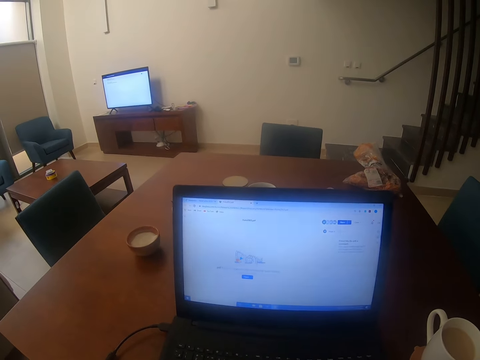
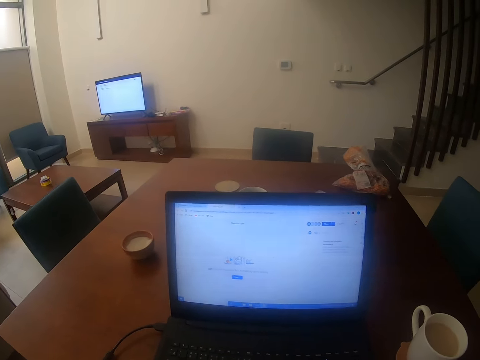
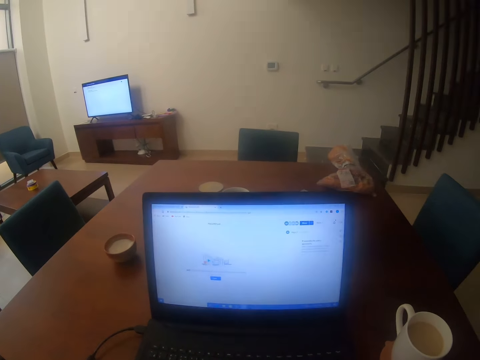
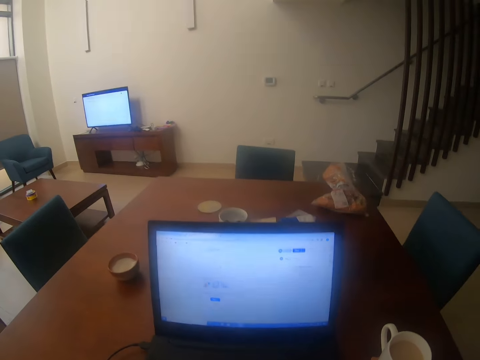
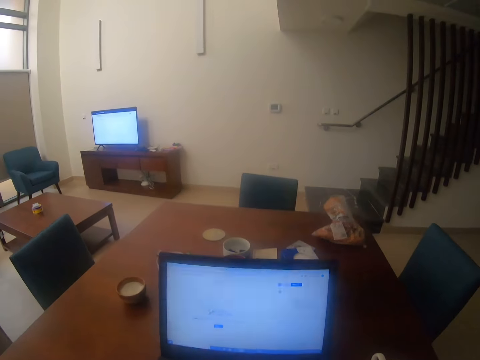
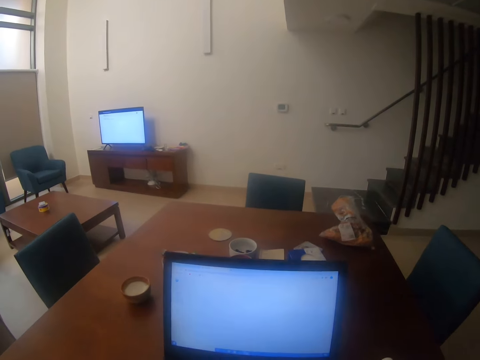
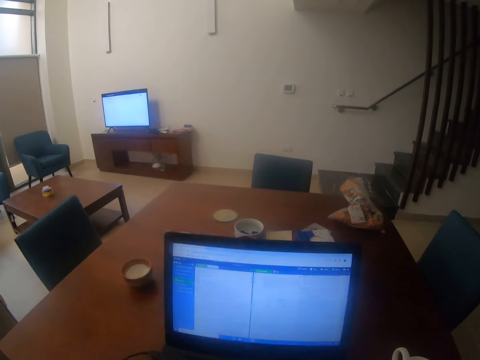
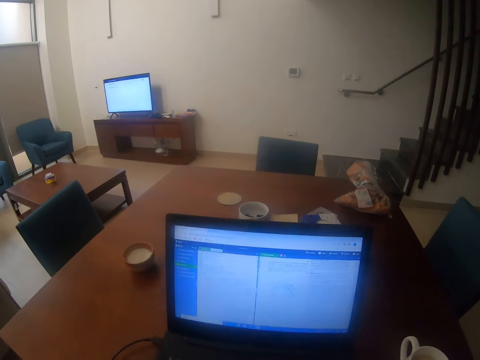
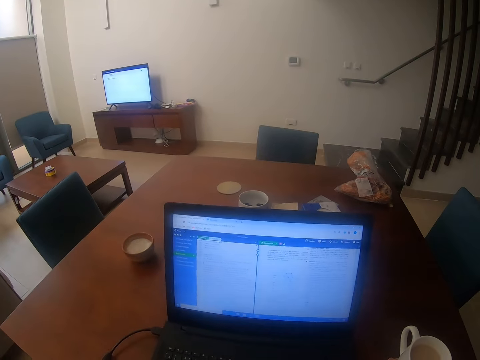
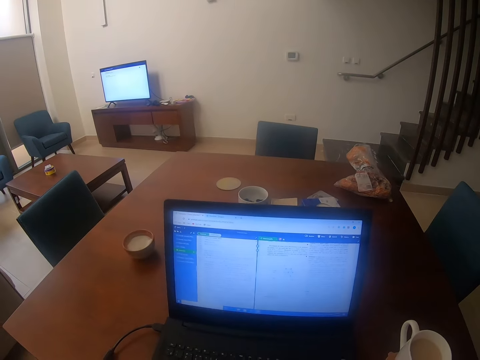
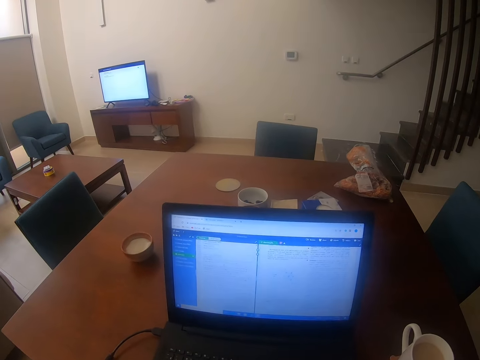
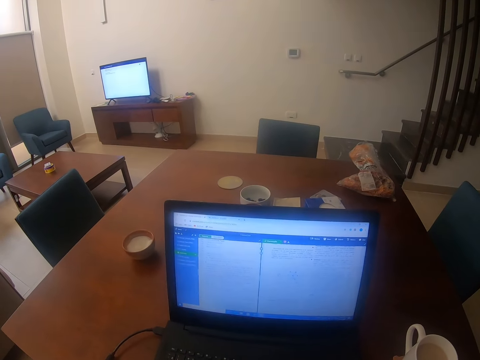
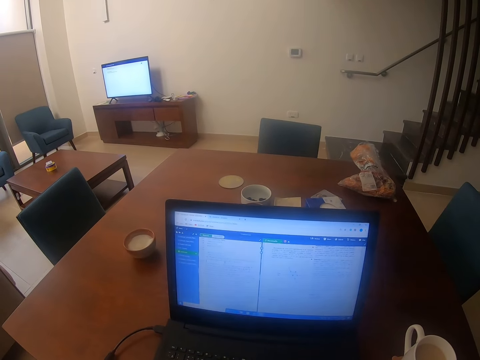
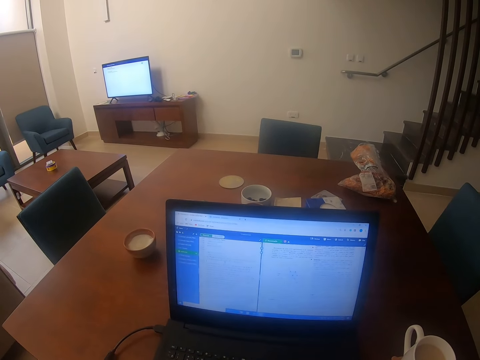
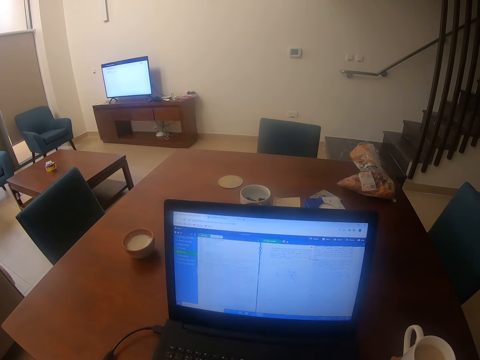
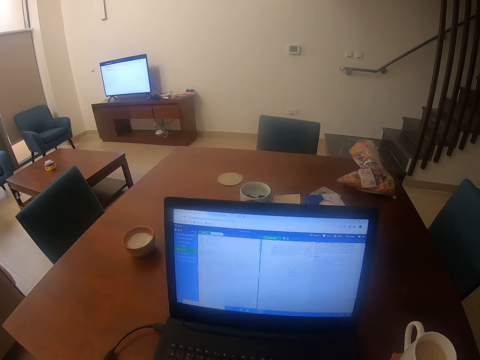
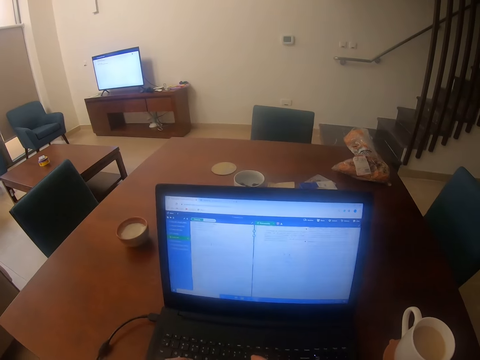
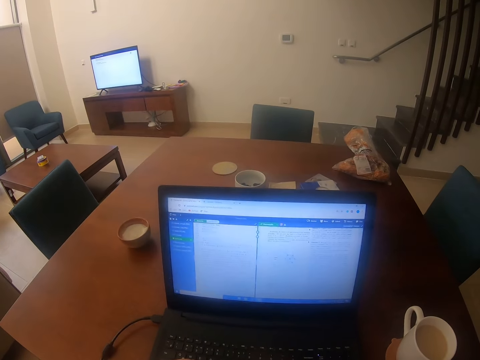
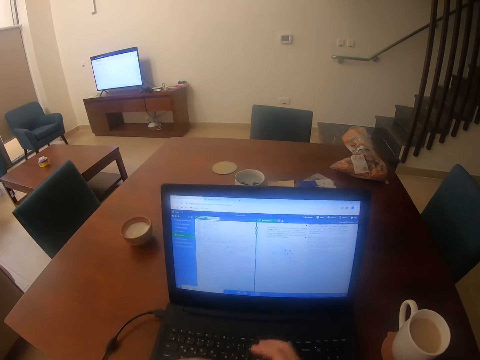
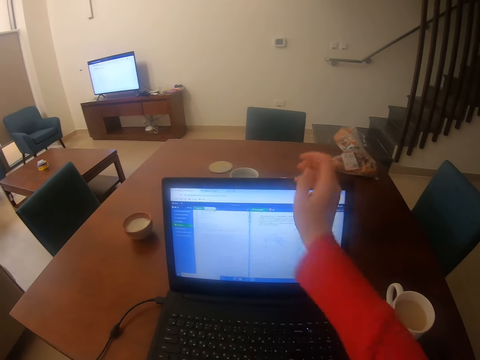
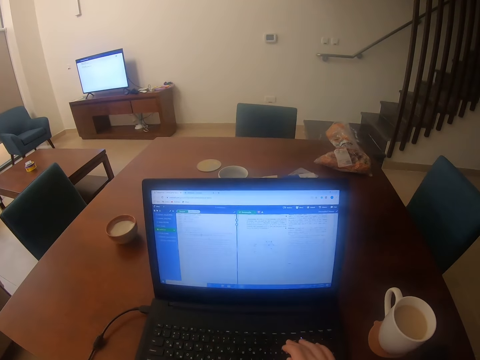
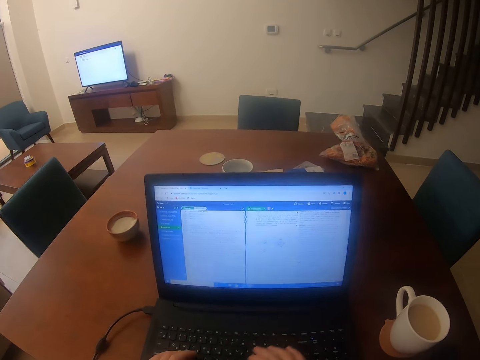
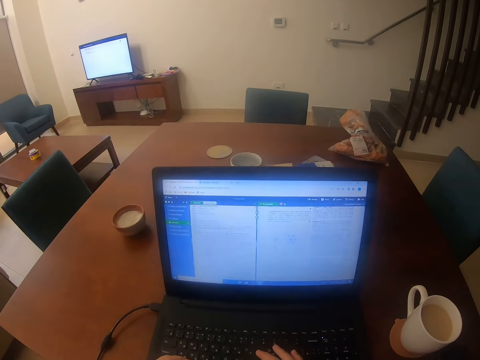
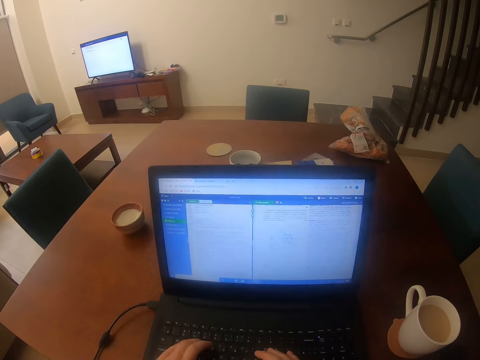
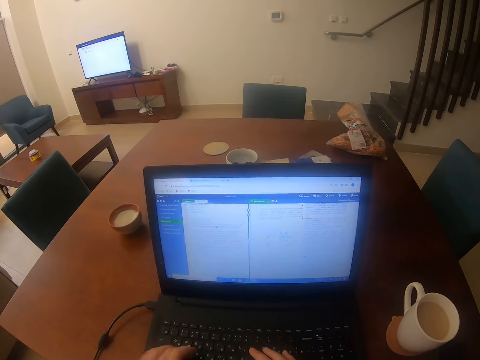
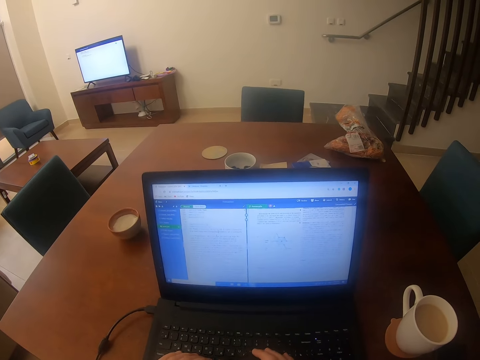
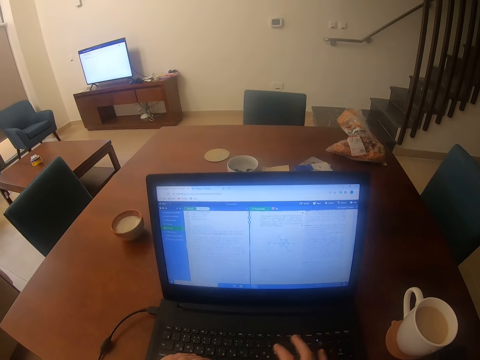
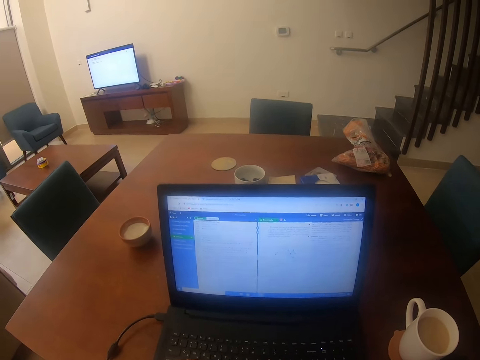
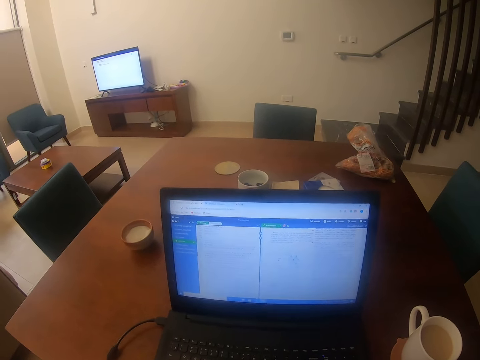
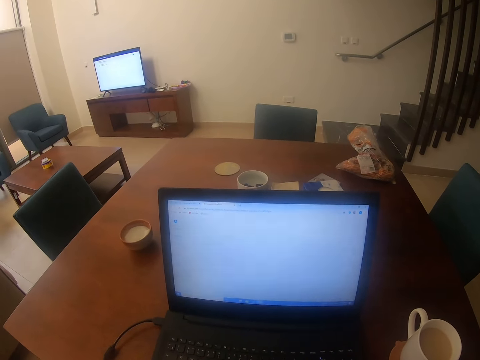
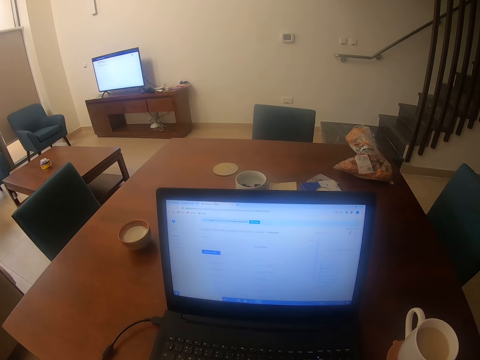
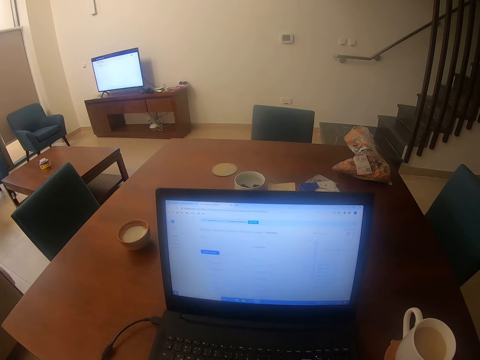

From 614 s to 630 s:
The camera wearer stretches her hand. She pulls the sweater and types something to the laptop.

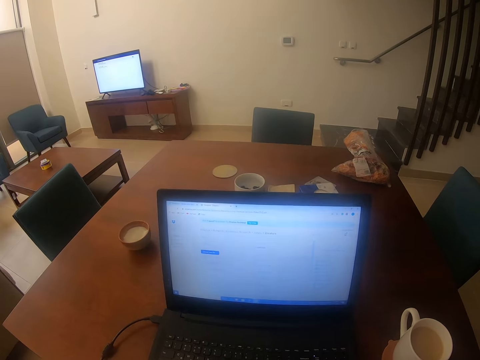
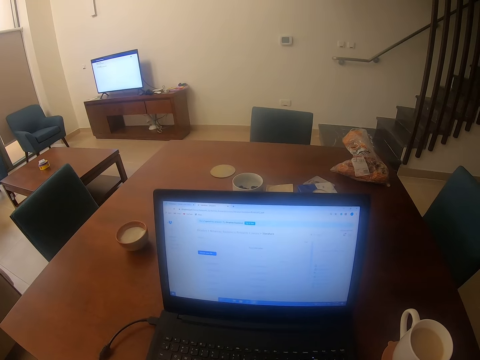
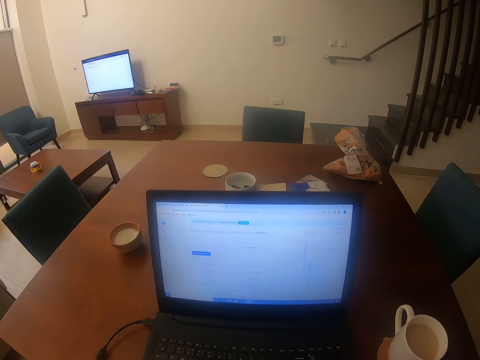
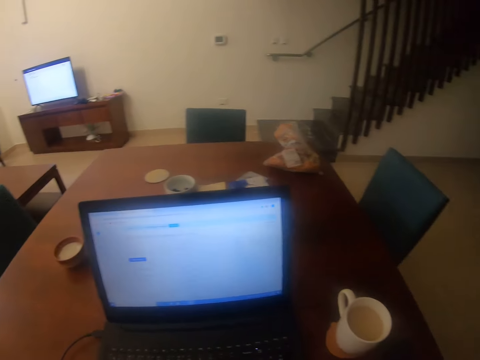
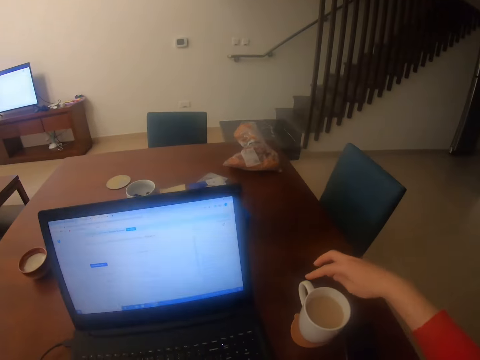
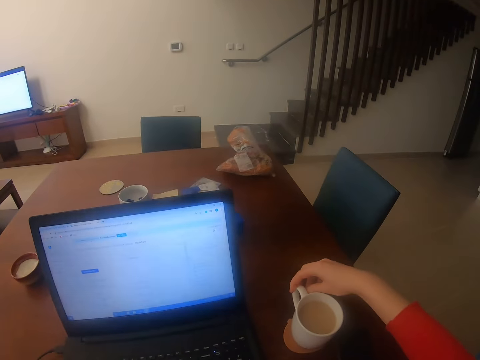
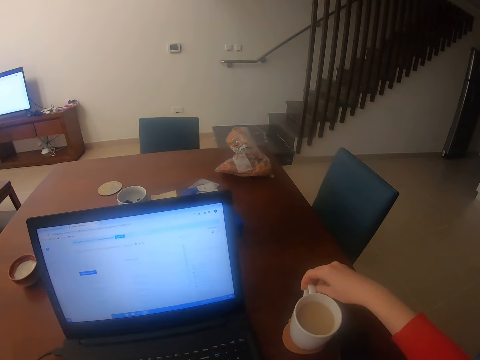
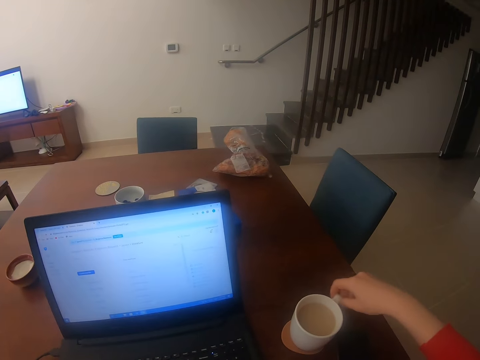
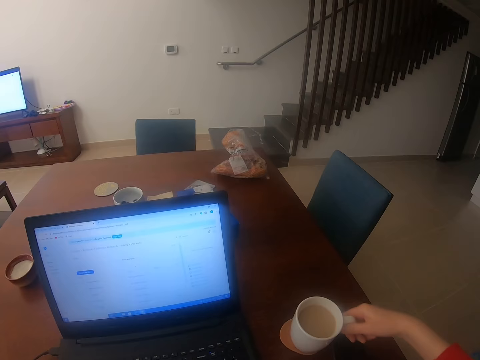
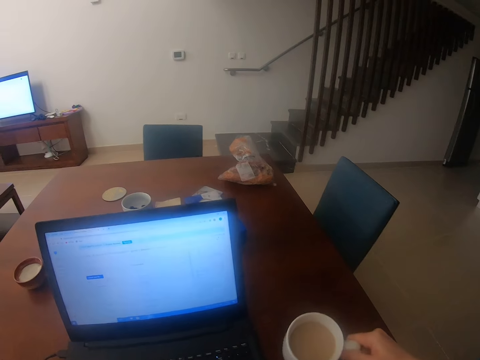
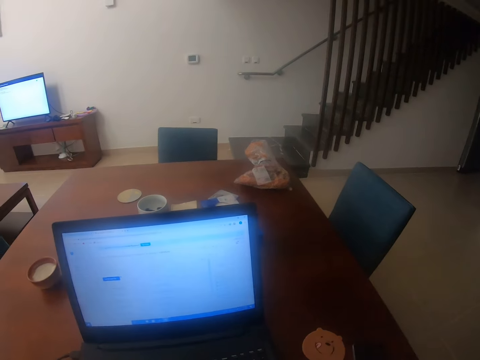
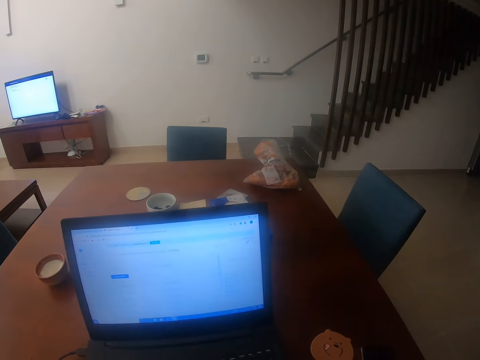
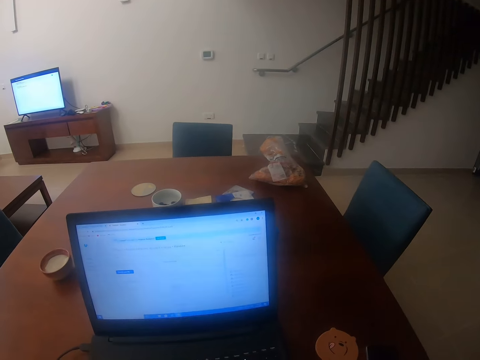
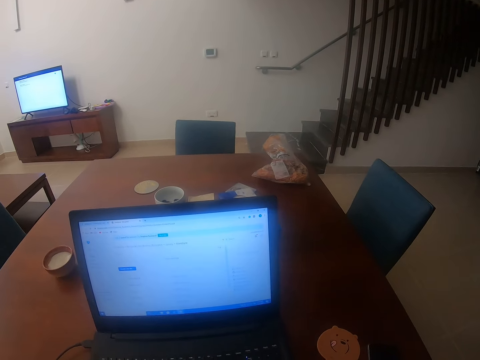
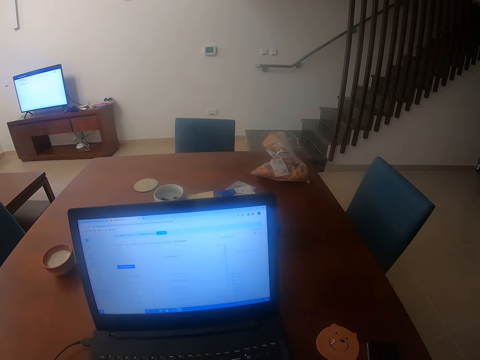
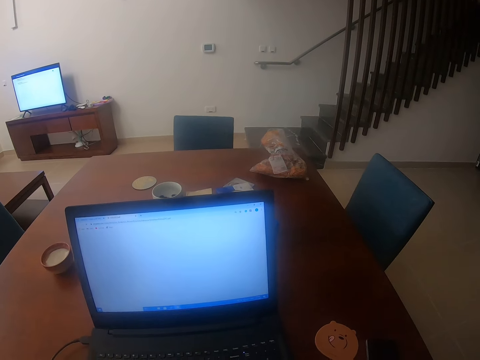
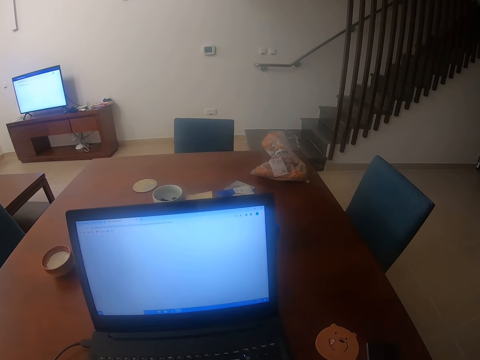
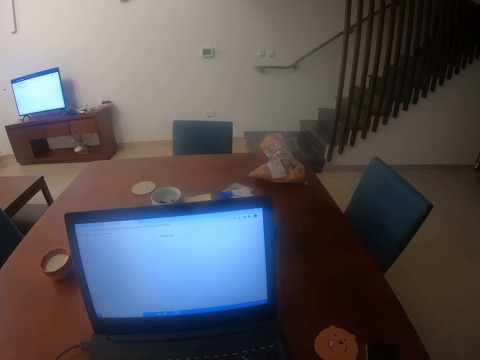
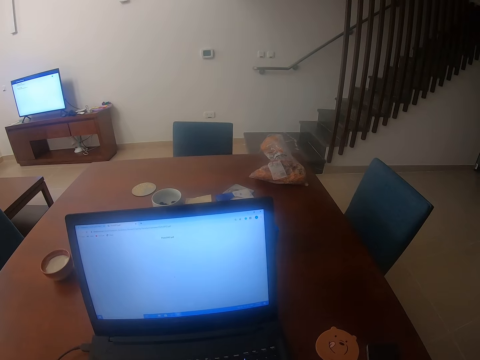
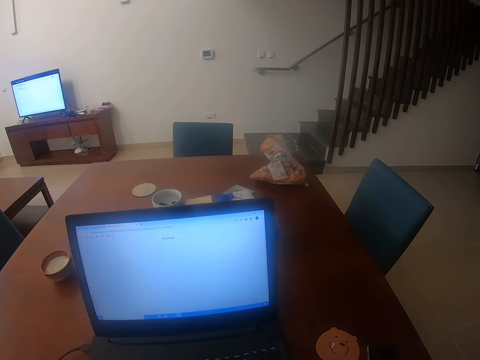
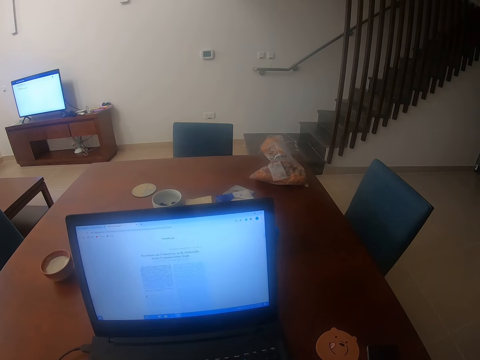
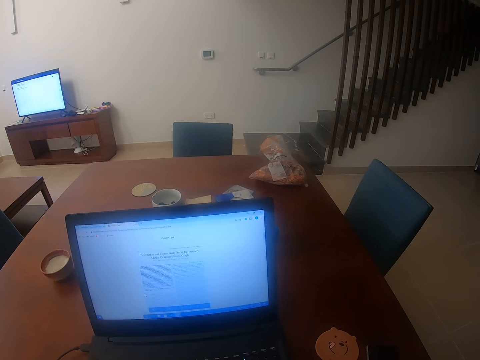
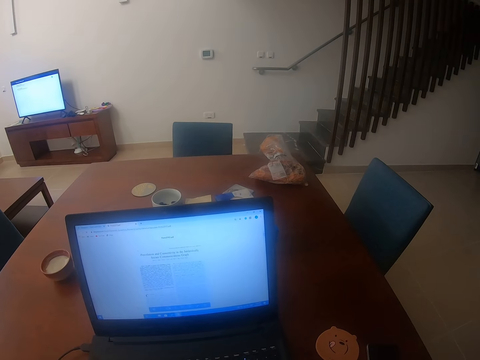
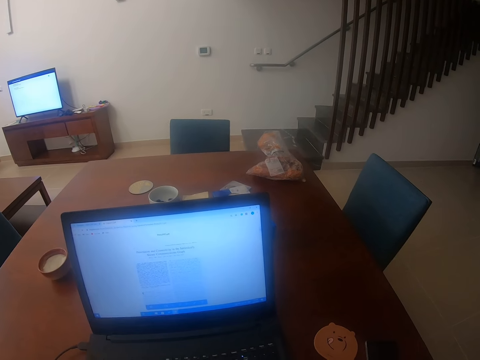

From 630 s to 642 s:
The camera wearer picks the cup of tea on the saucer. They drink the tea.
